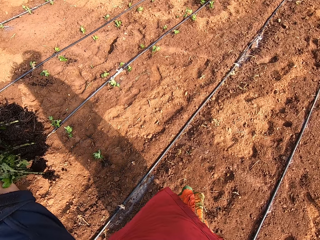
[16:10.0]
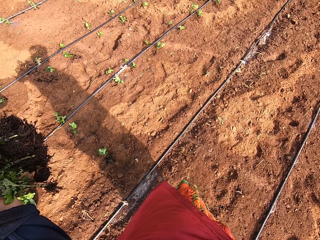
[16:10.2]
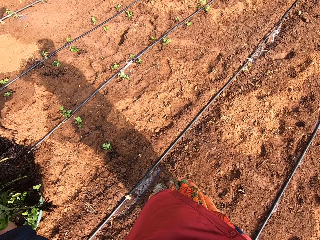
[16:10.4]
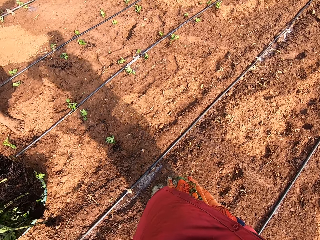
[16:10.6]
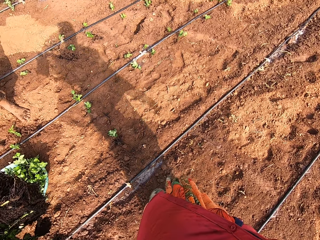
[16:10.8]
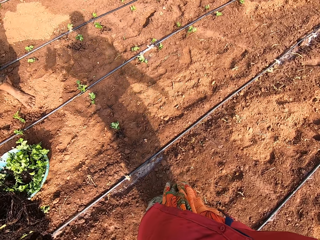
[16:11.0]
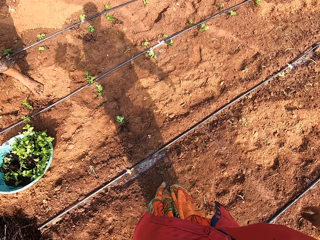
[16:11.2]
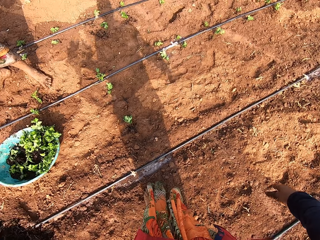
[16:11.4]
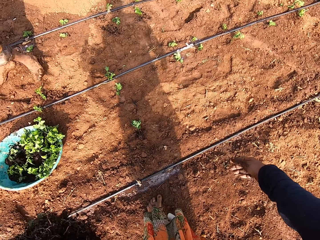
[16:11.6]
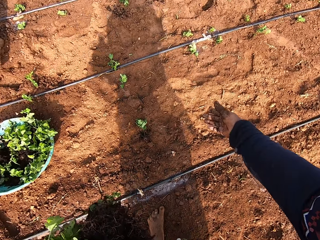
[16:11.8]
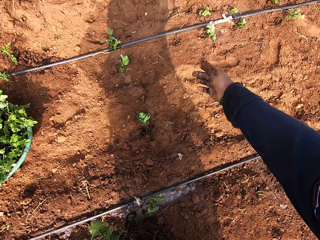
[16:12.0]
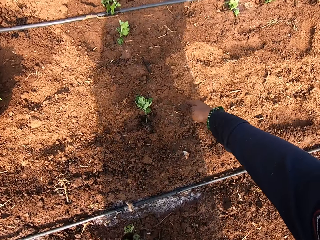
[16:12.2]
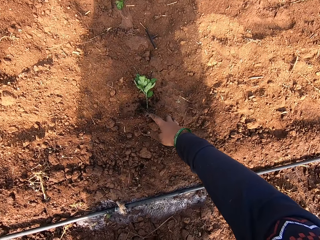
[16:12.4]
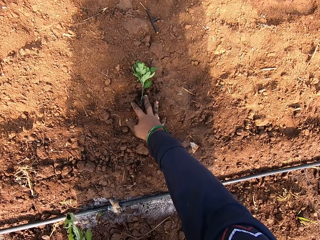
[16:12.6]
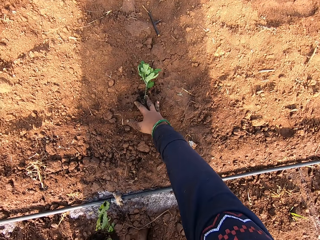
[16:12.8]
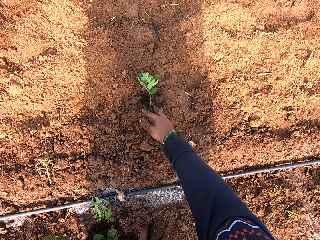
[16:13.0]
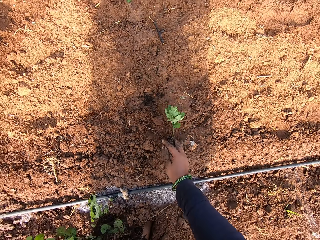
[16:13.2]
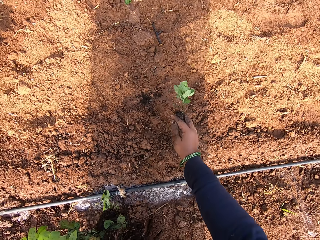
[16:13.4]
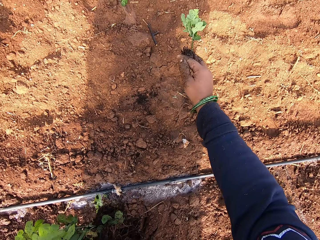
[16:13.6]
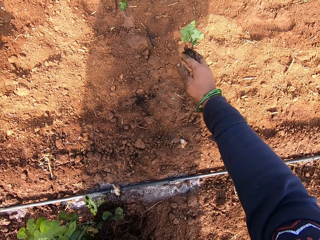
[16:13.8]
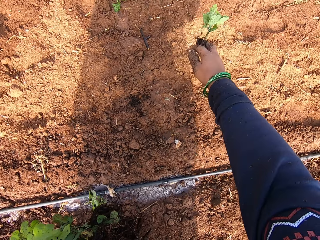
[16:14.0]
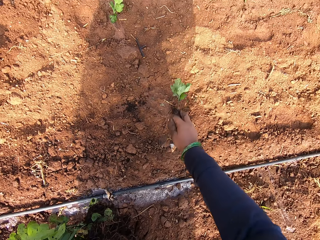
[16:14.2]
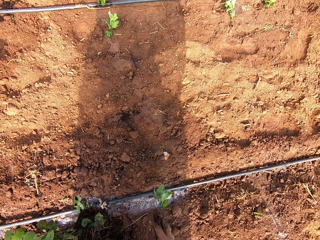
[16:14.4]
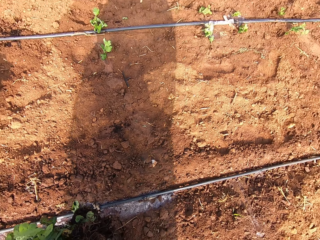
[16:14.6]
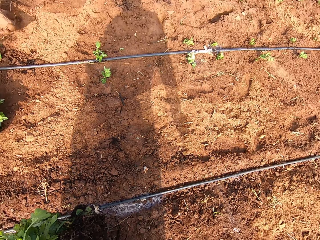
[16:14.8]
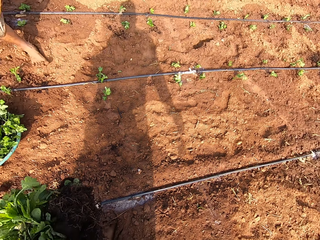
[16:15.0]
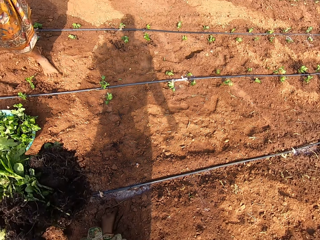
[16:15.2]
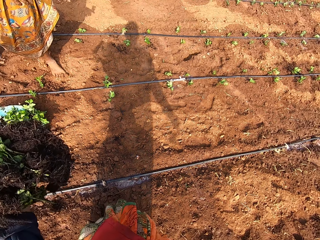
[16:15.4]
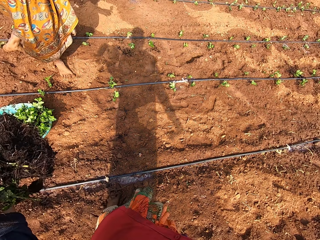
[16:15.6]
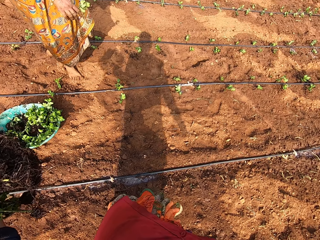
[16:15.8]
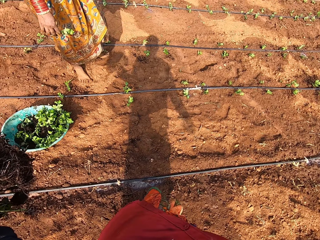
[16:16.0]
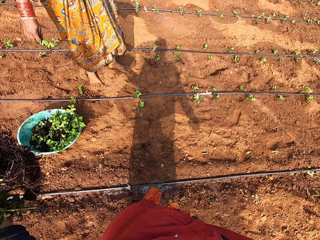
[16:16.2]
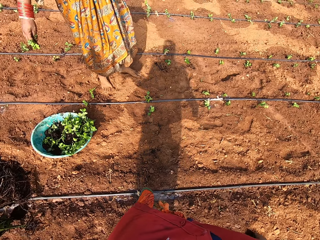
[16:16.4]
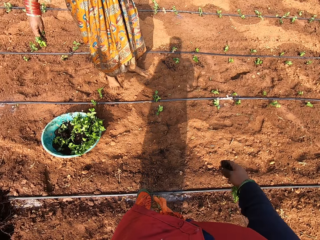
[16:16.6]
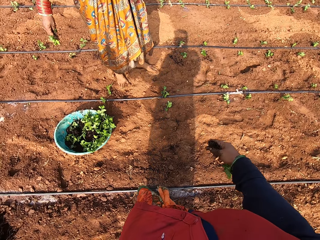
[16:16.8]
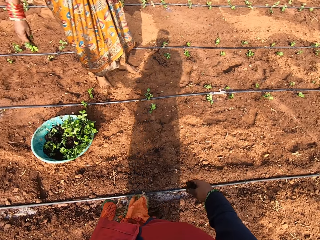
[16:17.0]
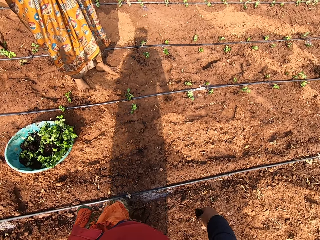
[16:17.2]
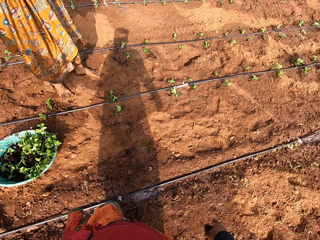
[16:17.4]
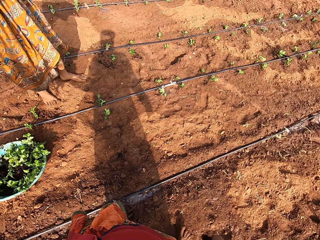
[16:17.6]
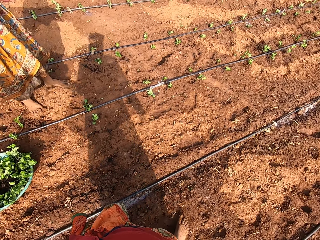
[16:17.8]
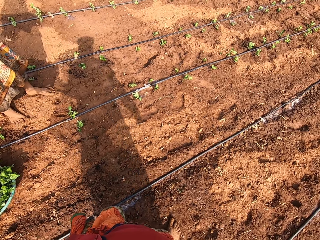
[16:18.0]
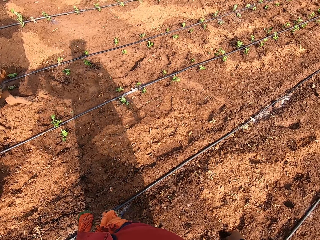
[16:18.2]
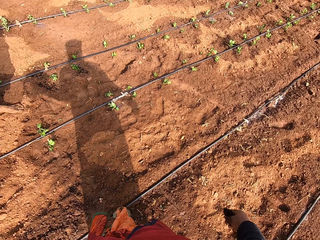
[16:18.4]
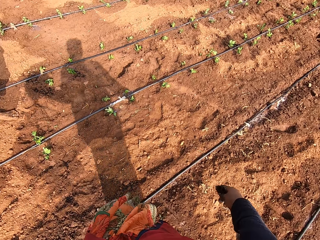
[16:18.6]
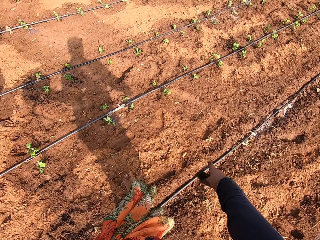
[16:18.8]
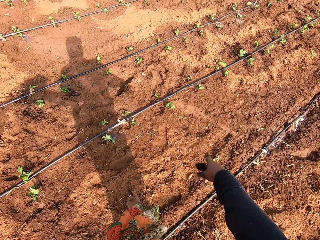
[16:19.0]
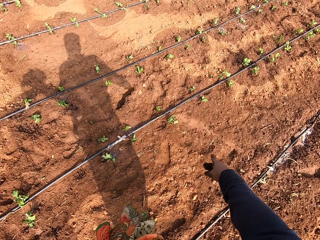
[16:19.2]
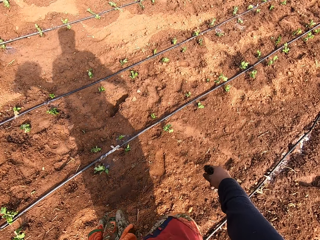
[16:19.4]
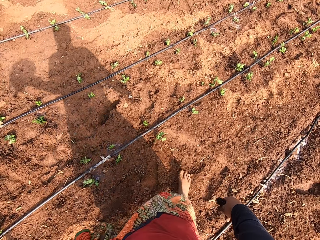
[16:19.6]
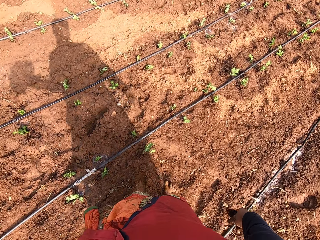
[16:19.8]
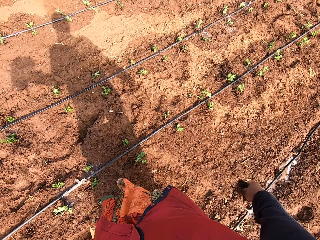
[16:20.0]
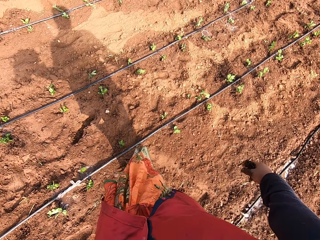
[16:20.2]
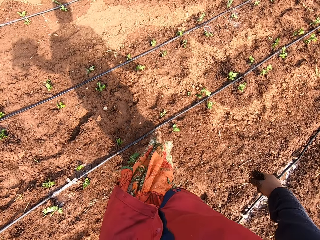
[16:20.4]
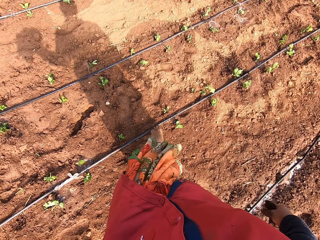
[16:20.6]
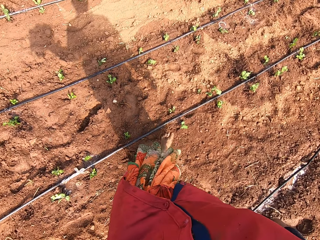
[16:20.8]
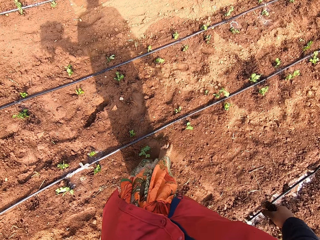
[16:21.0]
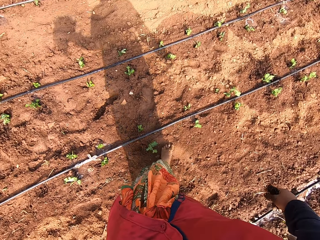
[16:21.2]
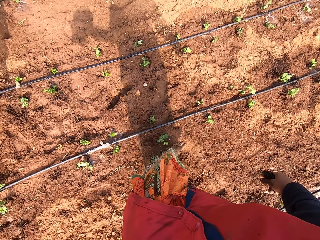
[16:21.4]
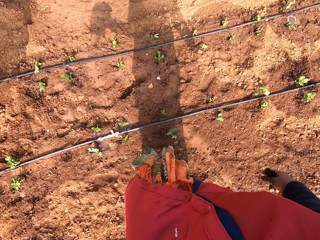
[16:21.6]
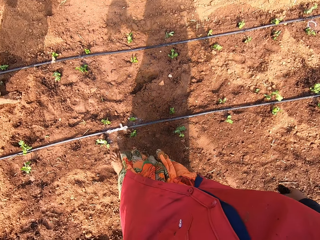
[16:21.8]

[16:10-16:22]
The camera wearer picks a plant from the floor with her right hand.

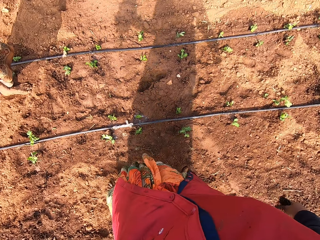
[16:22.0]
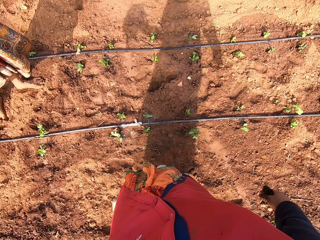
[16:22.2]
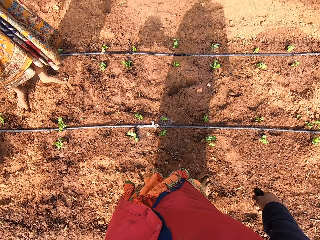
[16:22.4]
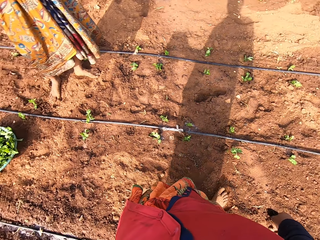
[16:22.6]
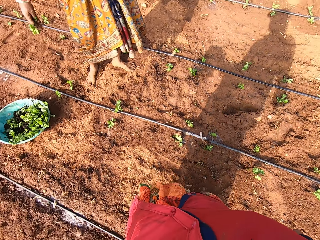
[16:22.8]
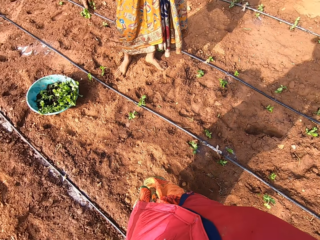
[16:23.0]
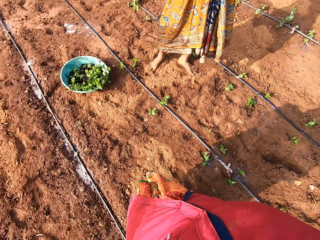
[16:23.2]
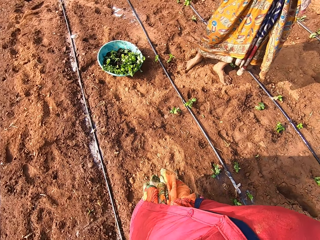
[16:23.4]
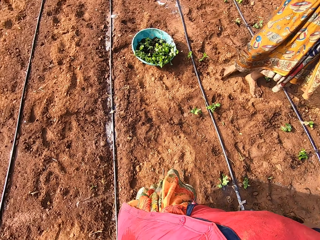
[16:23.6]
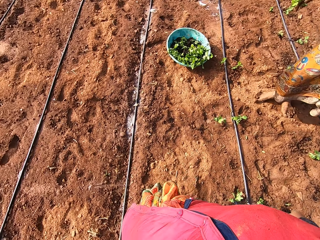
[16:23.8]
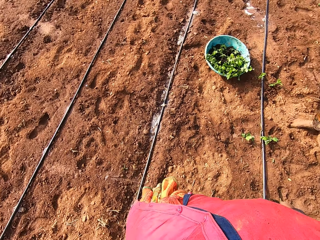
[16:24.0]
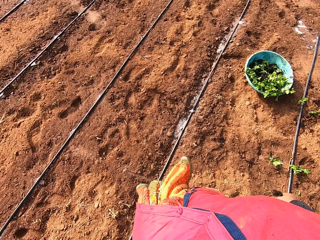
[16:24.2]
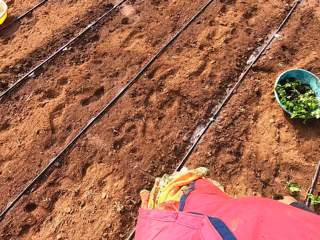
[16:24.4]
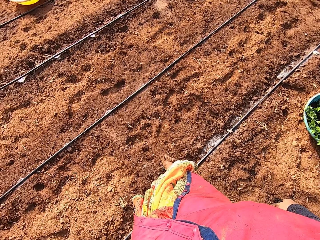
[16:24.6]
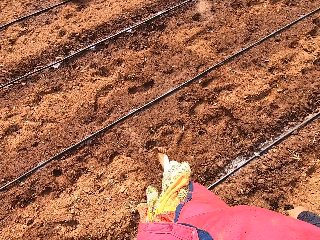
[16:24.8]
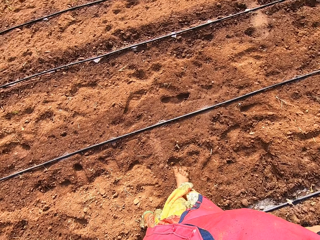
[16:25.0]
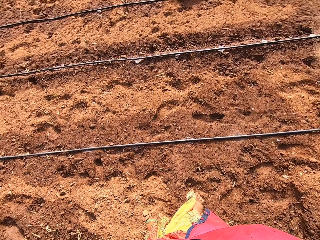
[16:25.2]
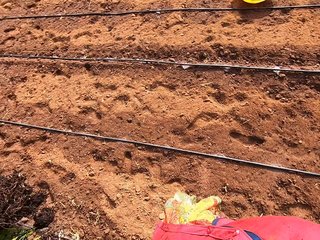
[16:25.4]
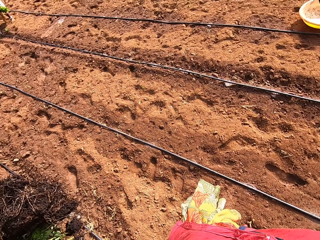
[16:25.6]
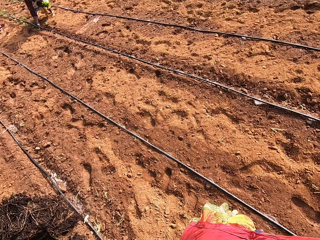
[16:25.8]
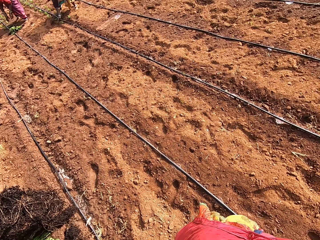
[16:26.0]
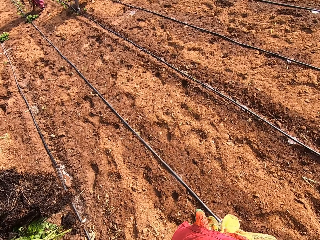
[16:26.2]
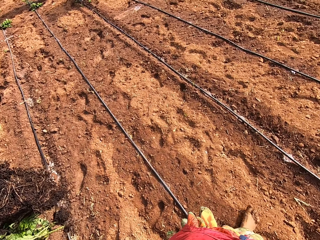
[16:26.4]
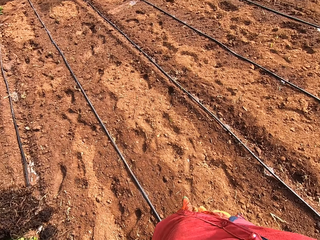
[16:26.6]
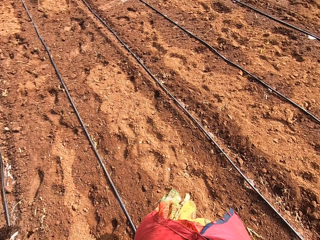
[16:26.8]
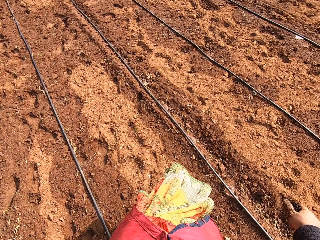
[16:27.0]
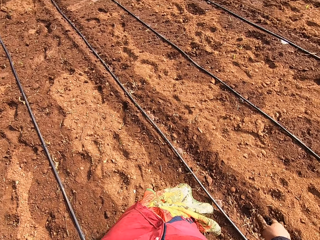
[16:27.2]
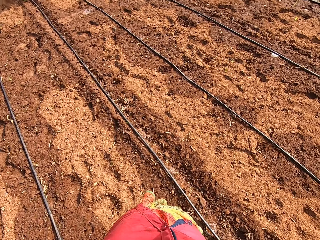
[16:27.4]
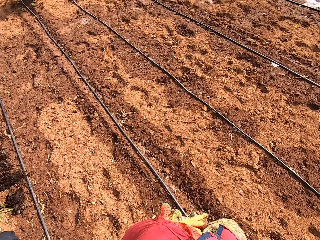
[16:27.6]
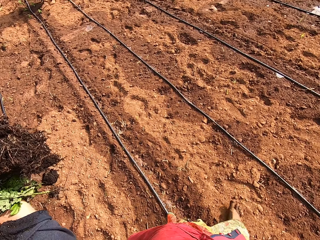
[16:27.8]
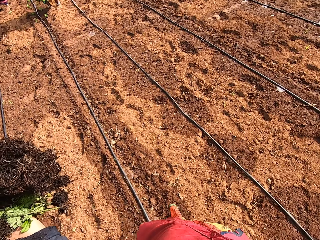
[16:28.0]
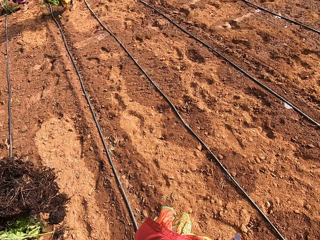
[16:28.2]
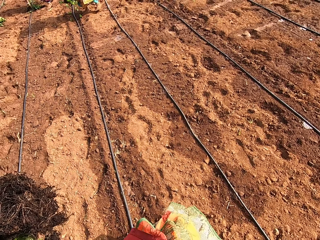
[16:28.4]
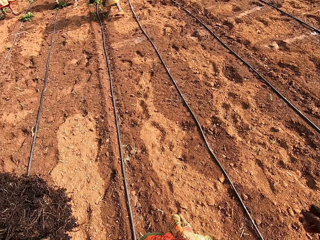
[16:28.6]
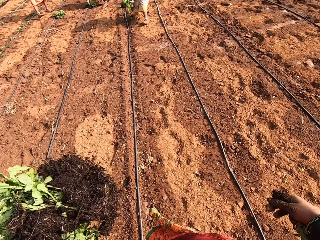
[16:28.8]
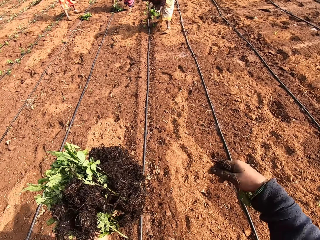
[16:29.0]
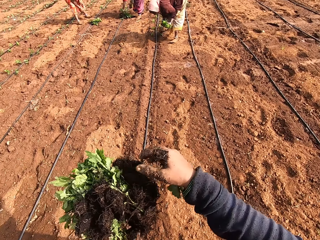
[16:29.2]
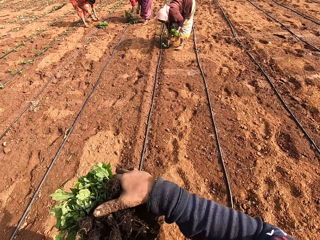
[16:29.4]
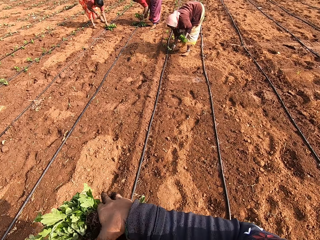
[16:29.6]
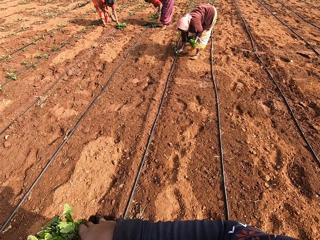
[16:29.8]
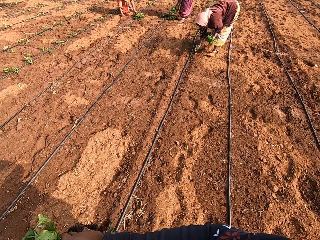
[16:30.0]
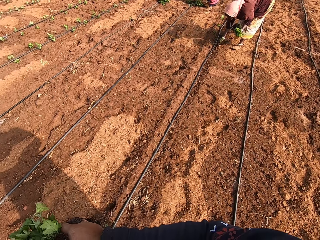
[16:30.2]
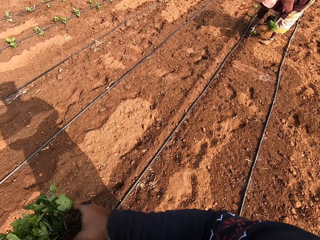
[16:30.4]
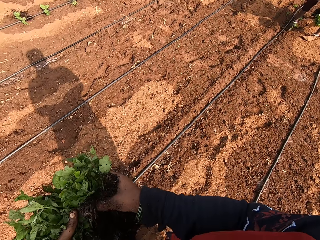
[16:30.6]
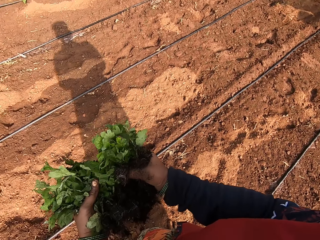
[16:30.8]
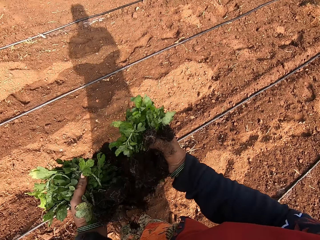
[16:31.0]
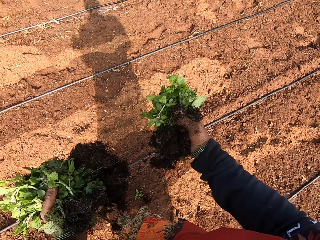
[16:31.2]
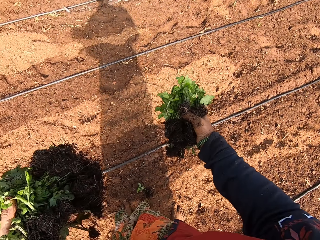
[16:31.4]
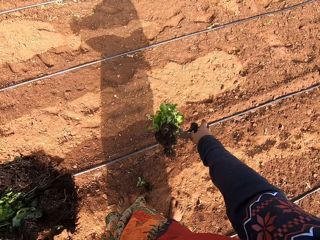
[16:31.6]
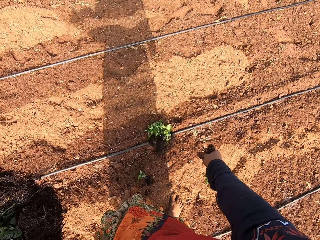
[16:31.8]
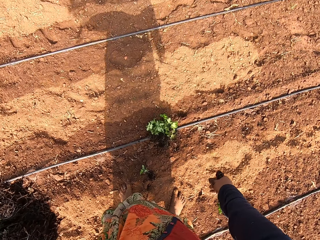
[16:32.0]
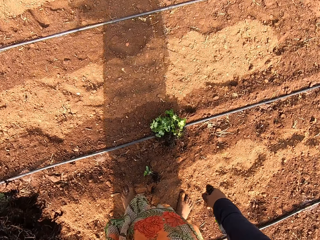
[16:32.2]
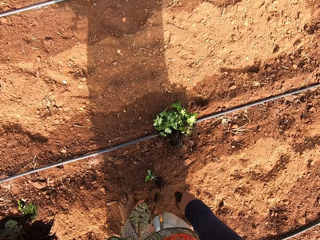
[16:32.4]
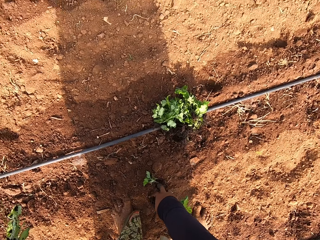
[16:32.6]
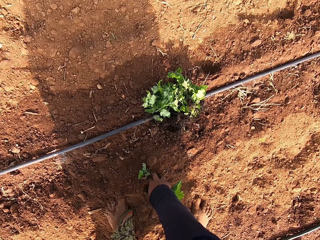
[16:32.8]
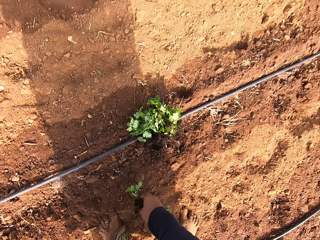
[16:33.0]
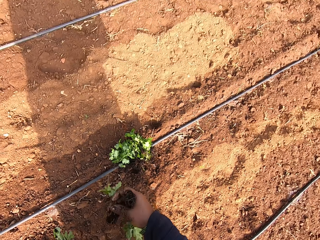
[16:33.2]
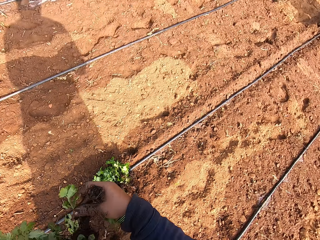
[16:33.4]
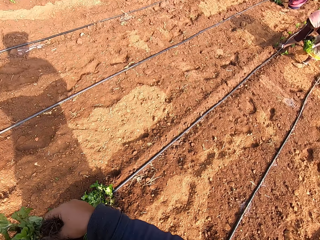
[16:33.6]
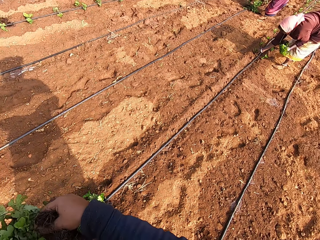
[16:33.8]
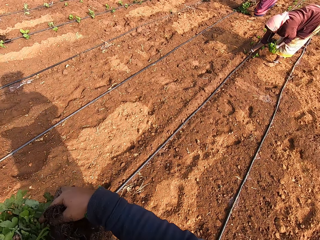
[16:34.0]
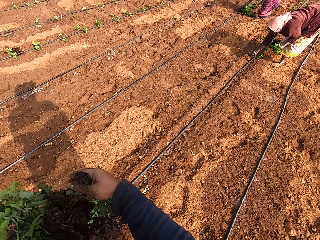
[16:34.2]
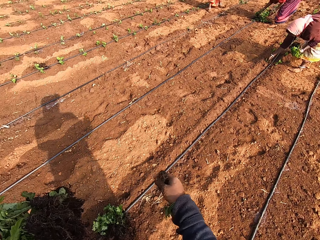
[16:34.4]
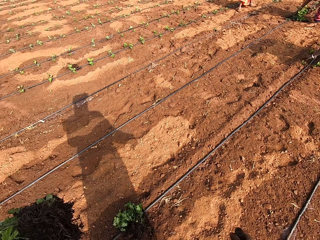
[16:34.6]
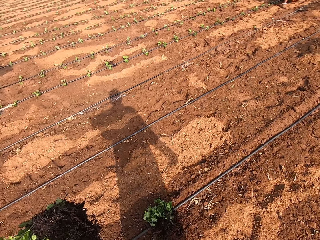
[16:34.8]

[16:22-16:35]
A woman puts the plant into the soil with her right hand. Another woman puts the plant into the soil with her right hand. A third woman puts the plant into the soil with her right hand. The camera wearer picks some plants from her left hand with her right hand. She drops the plants in her right hand on the floor in the garden. She picks a plant from the floor with her right hand. She passes the plant from her right hand to her left hand. The first woman puts the plant into the soil with her right hand.
